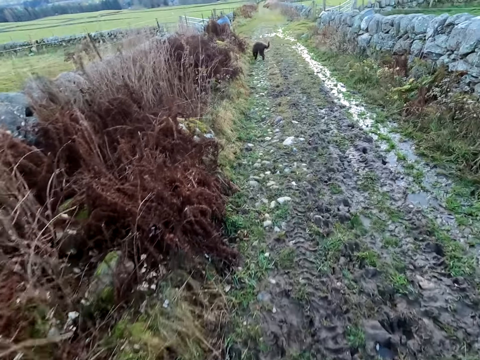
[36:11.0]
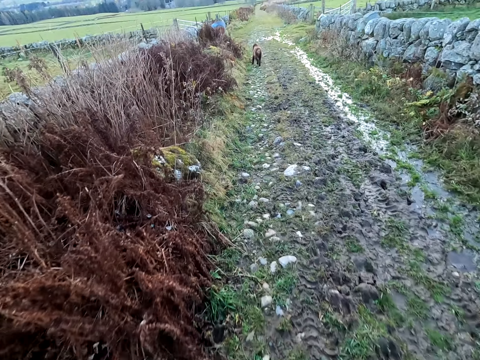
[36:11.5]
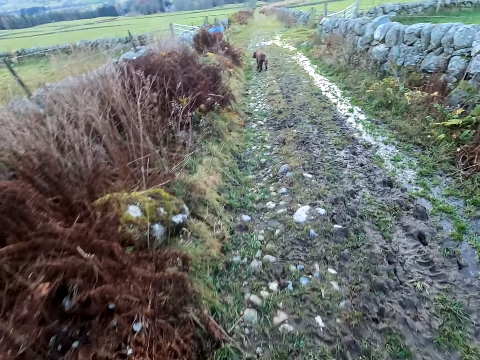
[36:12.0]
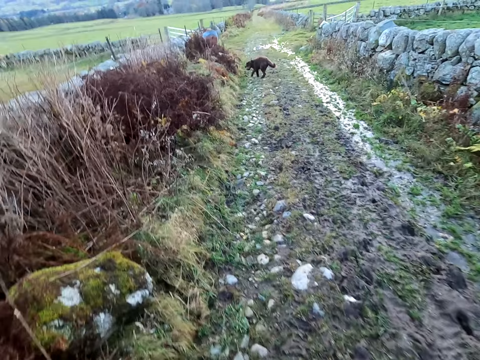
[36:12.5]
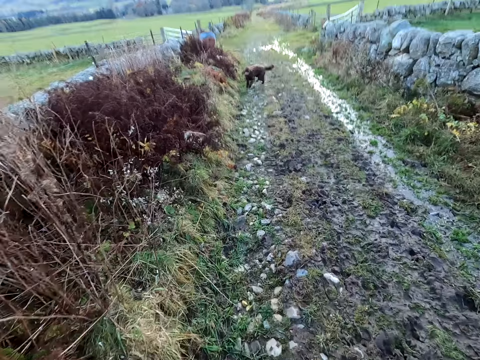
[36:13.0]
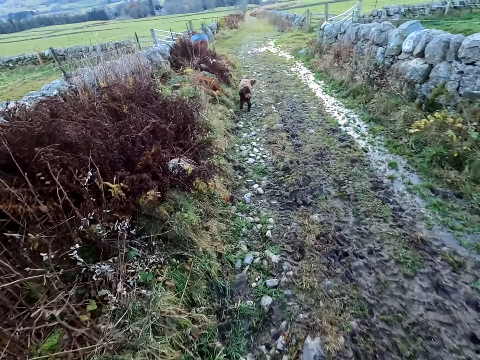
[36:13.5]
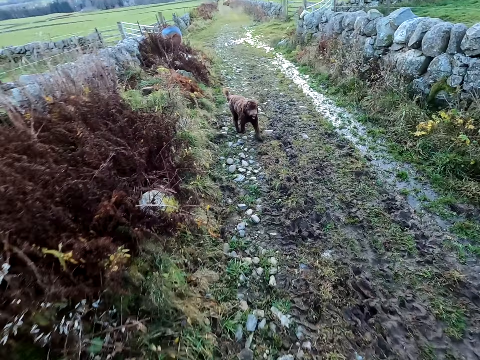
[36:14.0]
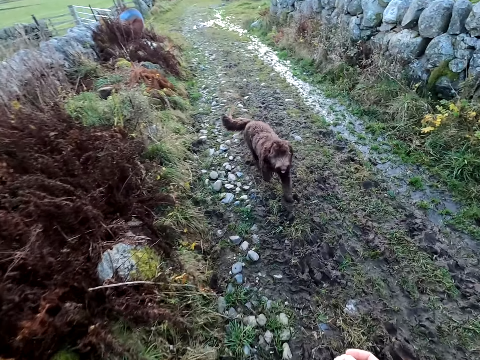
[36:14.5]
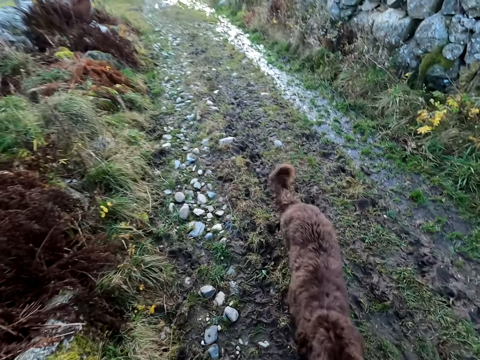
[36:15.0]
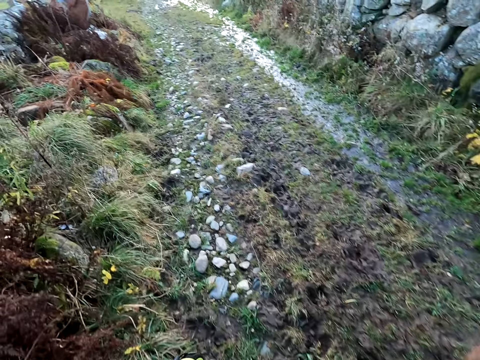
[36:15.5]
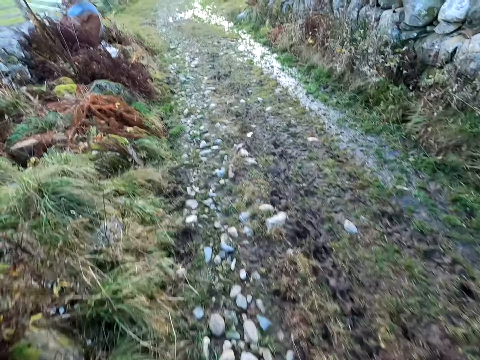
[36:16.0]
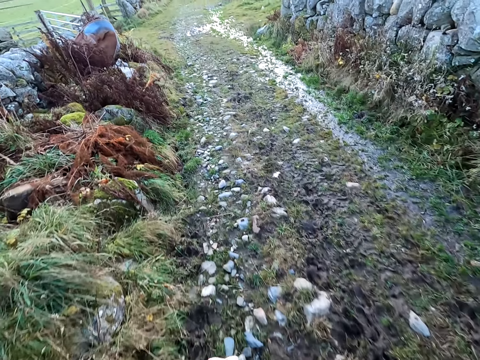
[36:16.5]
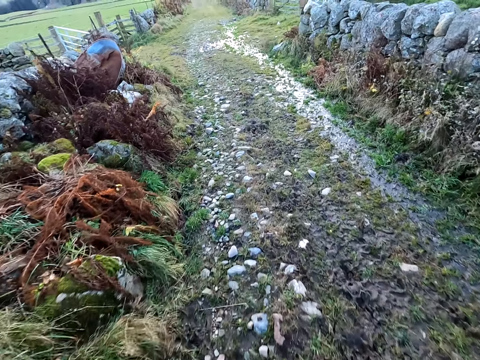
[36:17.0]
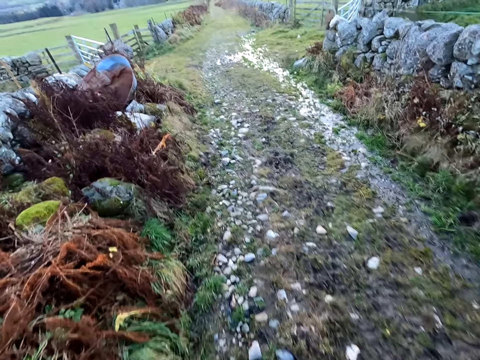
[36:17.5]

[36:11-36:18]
The camera wearer speaks to the dog.

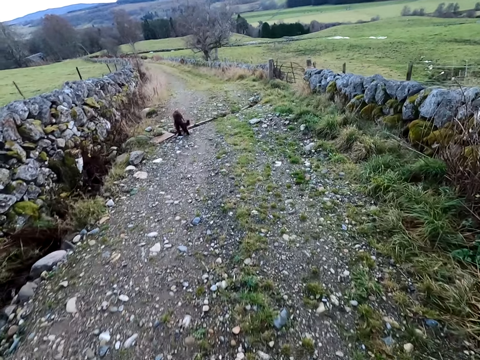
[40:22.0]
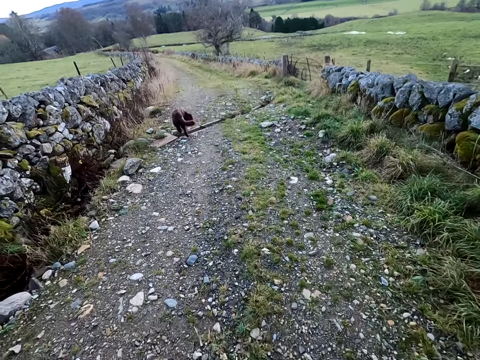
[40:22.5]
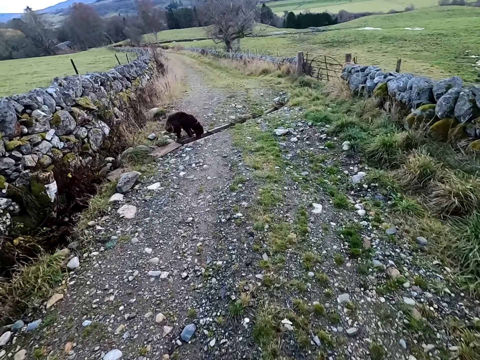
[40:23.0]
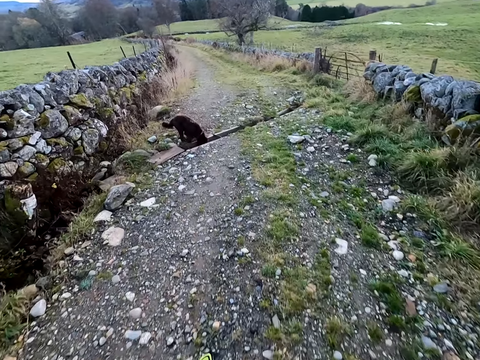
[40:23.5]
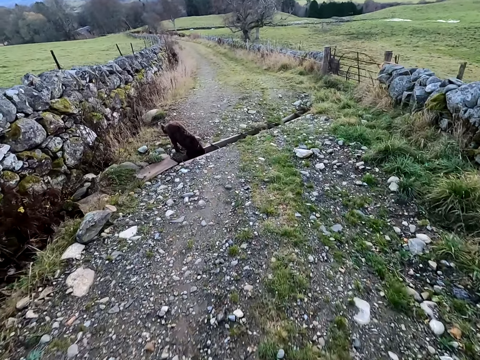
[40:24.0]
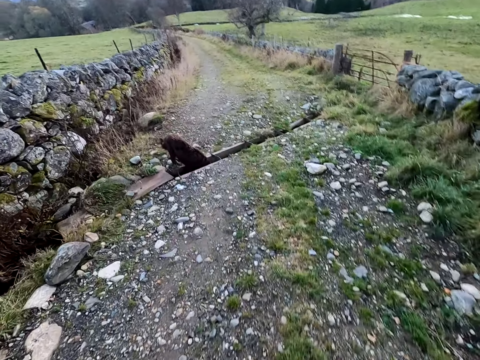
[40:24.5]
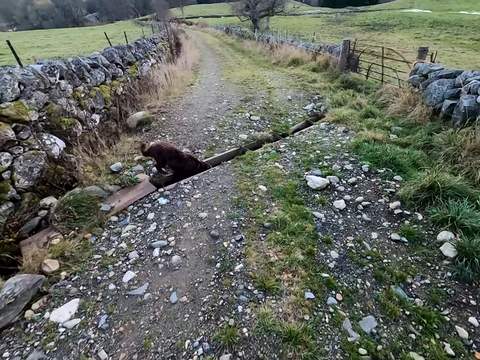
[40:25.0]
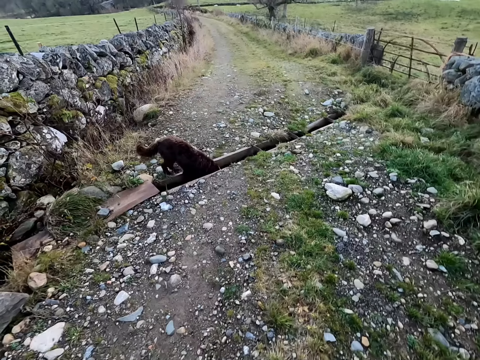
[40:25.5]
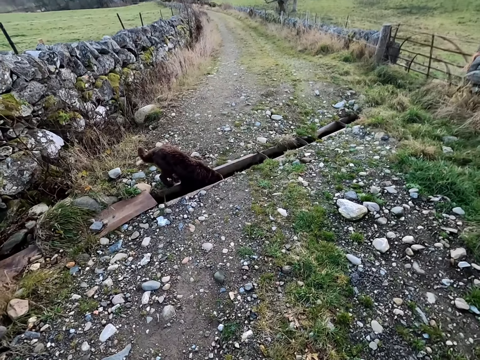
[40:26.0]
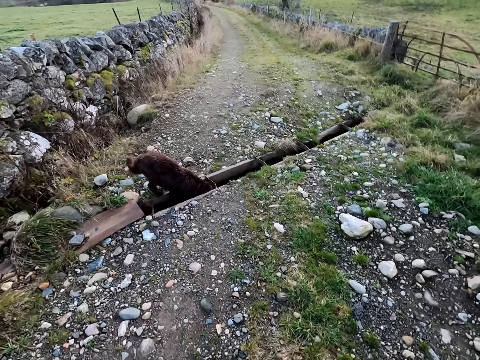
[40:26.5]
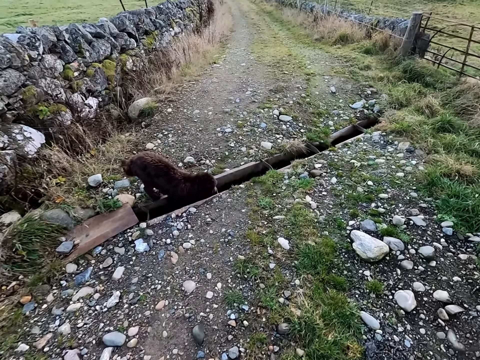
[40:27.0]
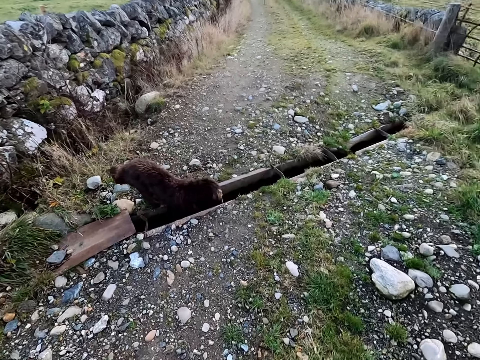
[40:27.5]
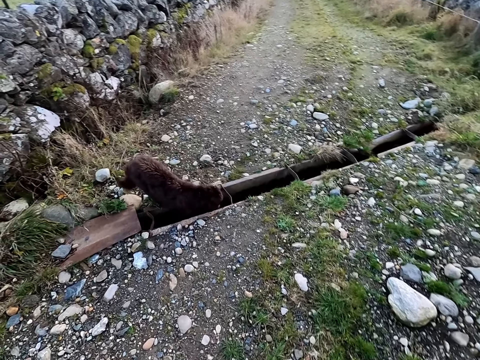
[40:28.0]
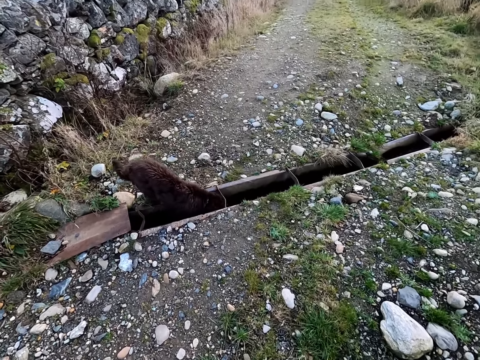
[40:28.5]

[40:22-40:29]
The dog drinks water from a stream.

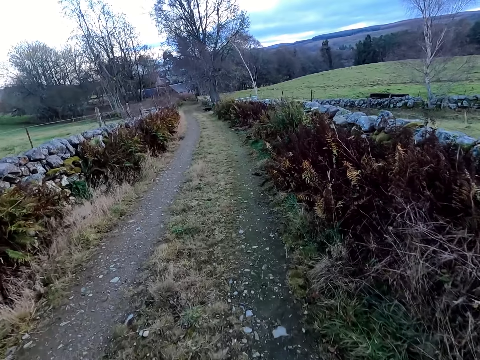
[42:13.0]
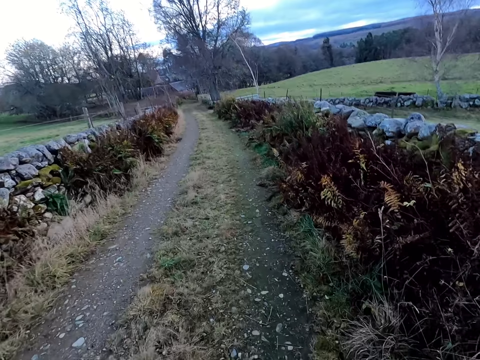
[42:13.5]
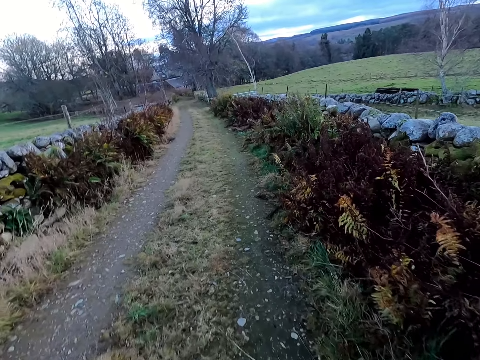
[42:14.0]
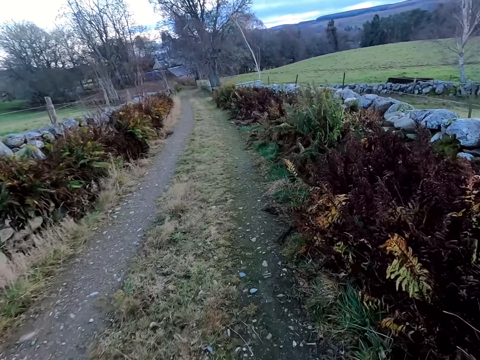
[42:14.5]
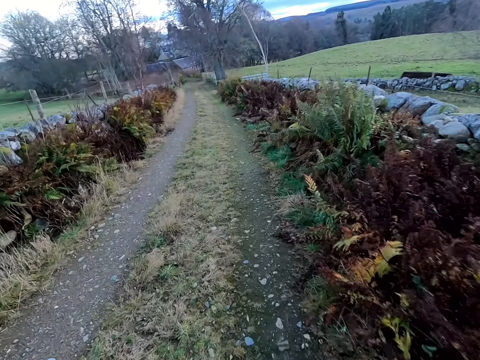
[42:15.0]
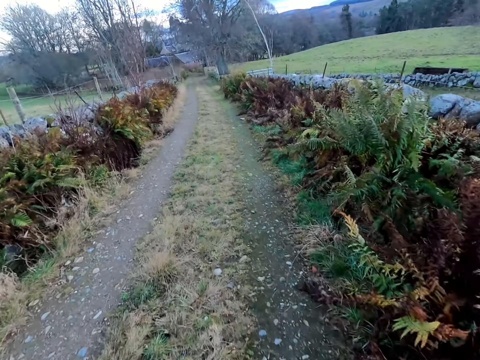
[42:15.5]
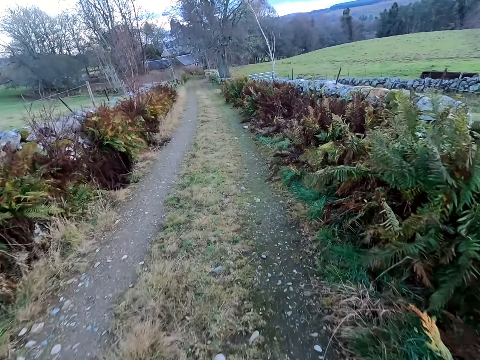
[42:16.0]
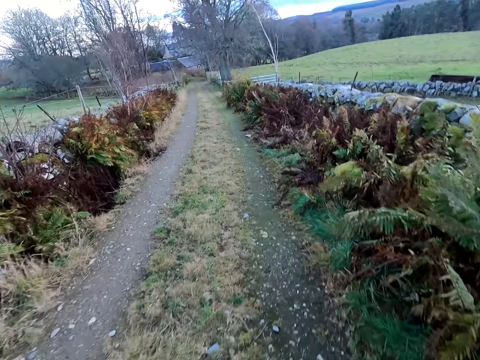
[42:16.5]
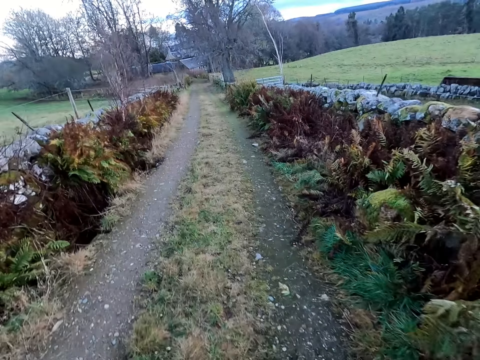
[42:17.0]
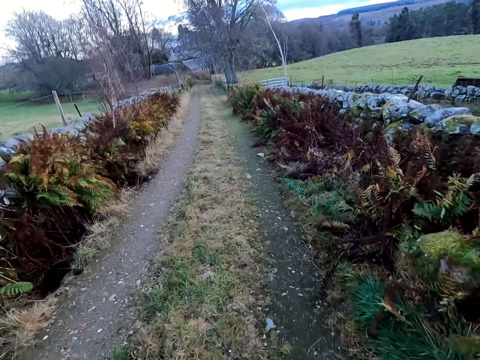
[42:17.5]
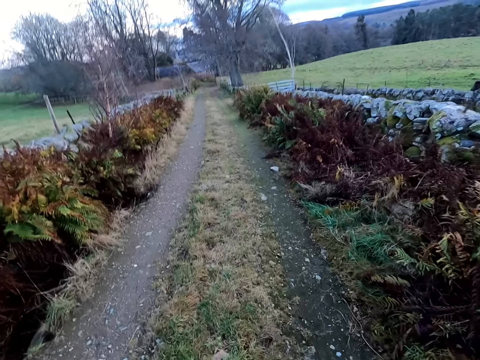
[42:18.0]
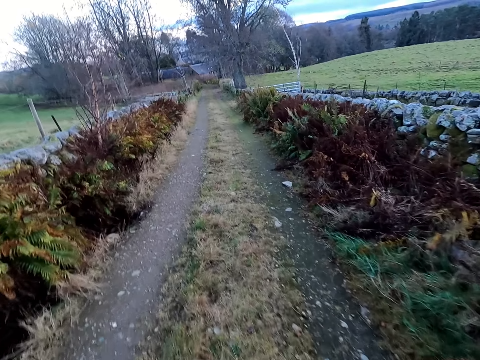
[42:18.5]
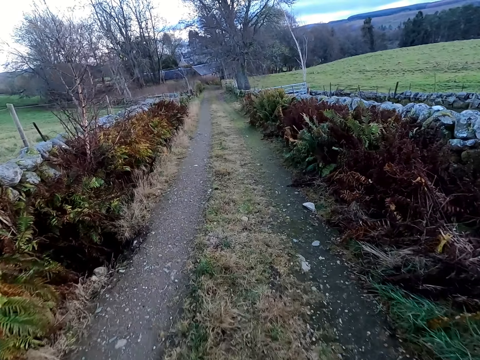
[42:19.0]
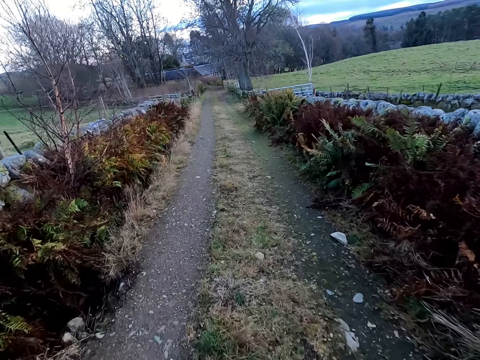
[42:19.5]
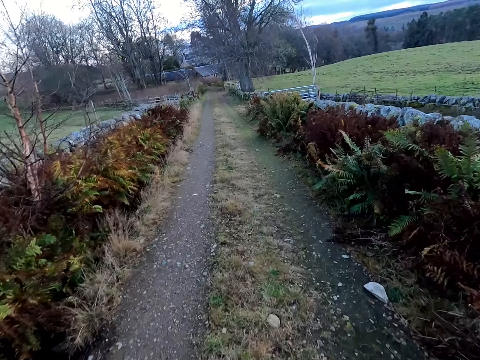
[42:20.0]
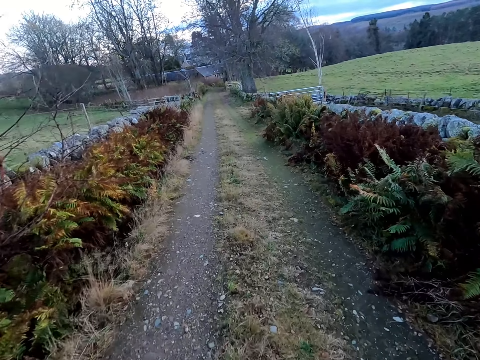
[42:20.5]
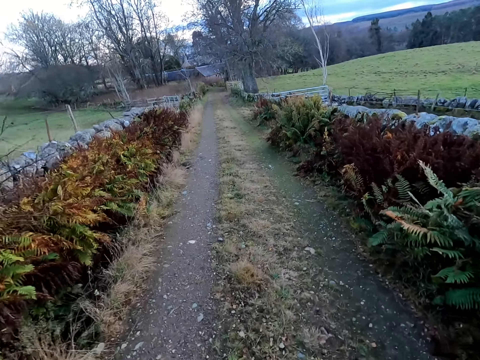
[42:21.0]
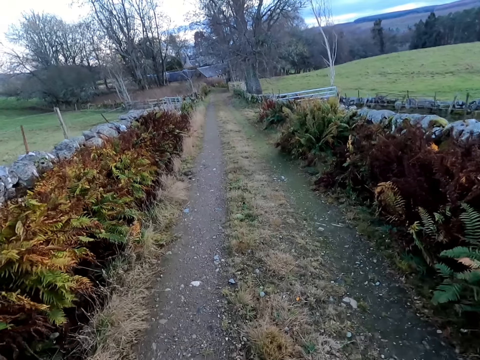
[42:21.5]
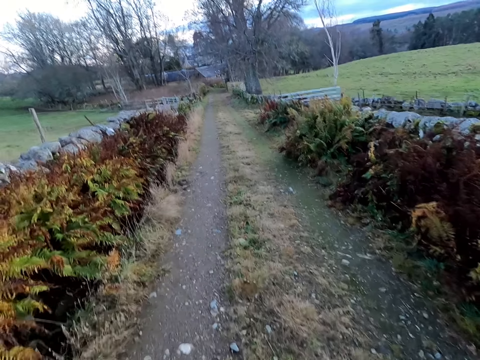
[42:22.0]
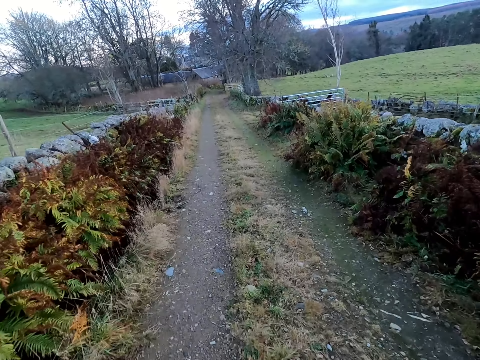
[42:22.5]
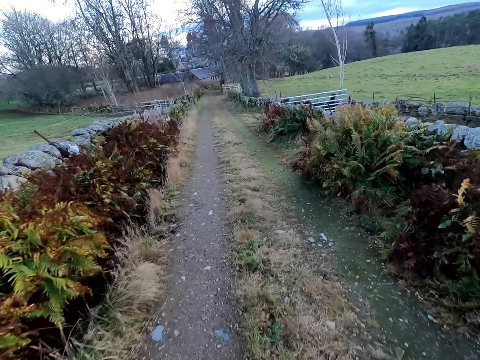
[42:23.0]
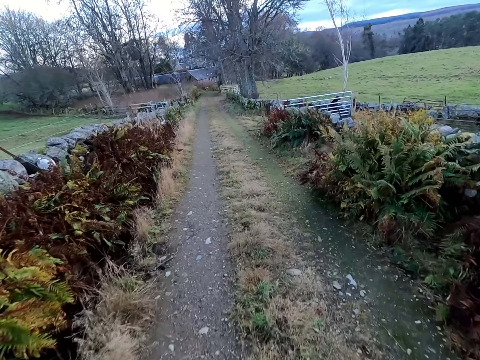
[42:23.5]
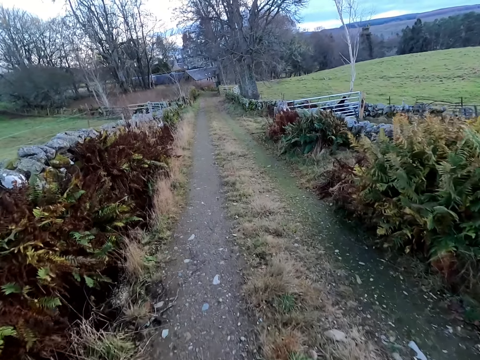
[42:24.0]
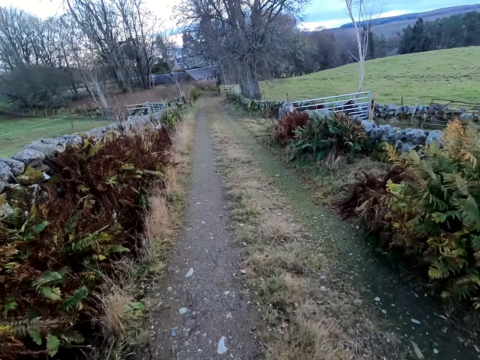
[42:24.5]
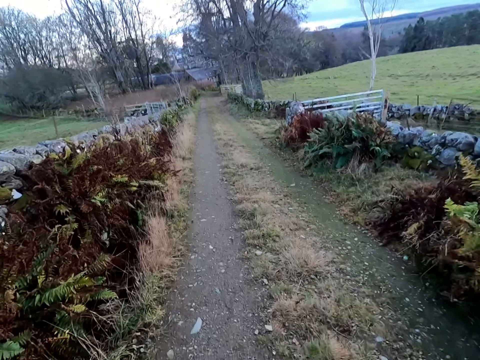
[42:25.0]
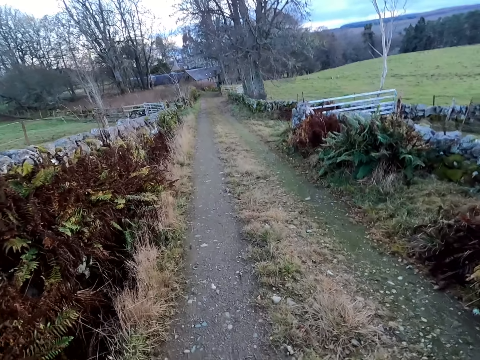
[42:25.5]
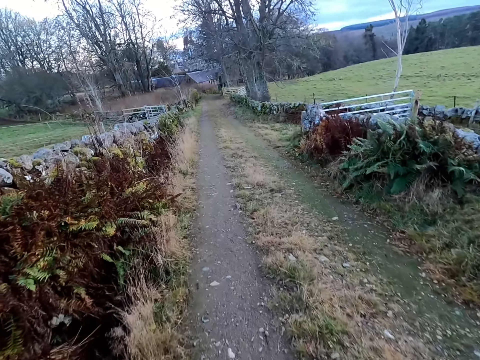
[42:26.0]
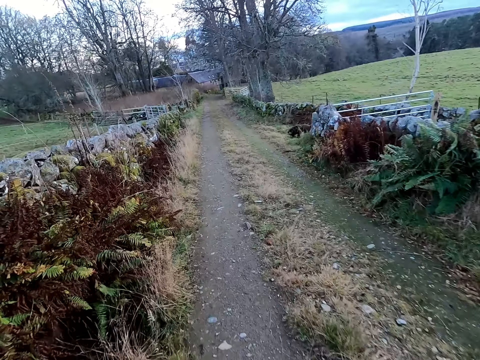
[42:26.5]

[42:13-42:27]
The camera wearer calls the puppy while walking.
